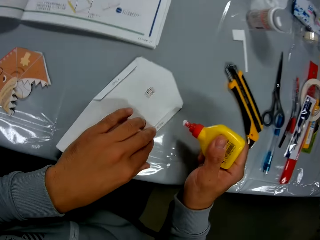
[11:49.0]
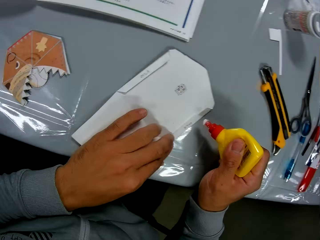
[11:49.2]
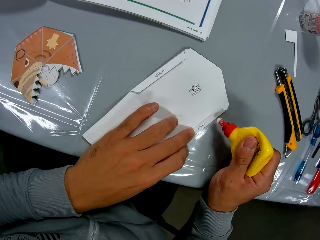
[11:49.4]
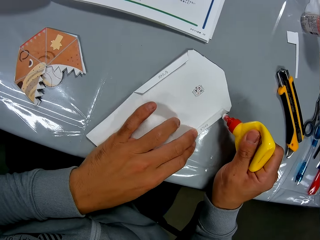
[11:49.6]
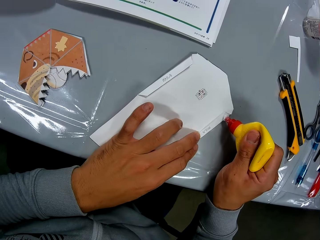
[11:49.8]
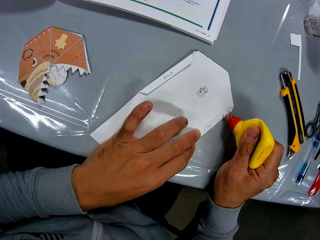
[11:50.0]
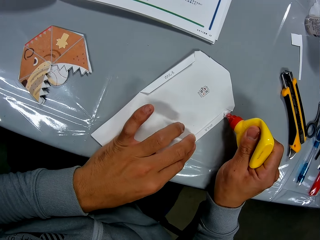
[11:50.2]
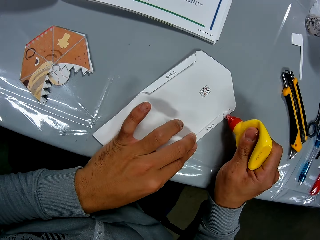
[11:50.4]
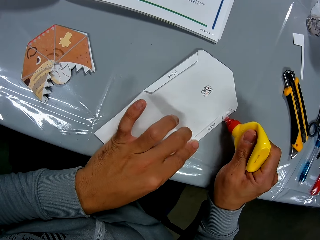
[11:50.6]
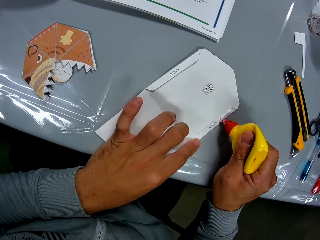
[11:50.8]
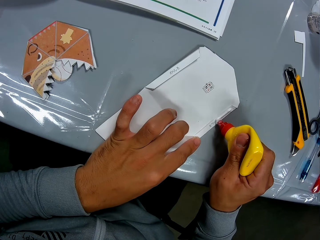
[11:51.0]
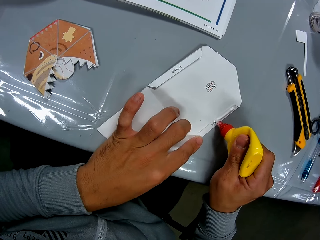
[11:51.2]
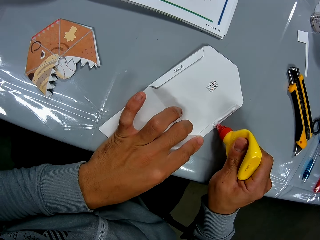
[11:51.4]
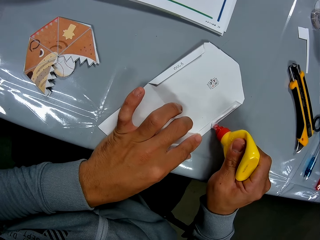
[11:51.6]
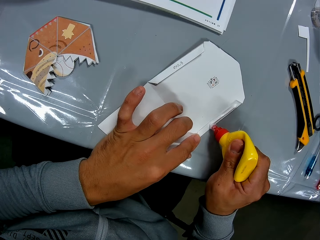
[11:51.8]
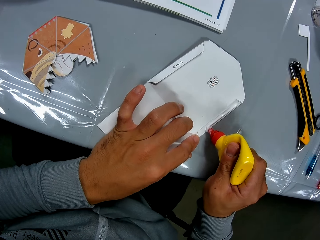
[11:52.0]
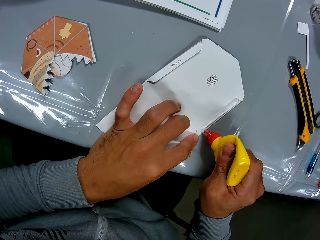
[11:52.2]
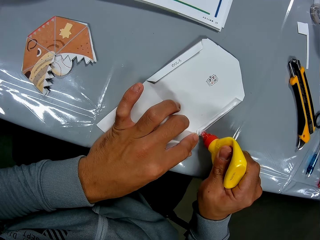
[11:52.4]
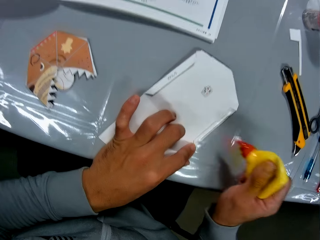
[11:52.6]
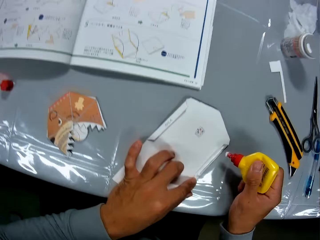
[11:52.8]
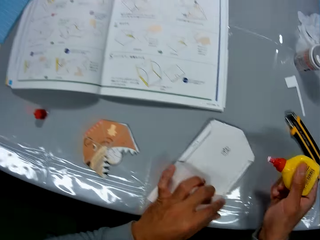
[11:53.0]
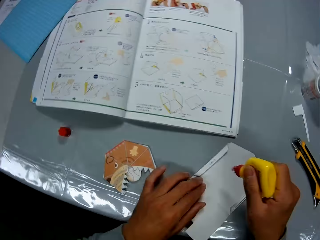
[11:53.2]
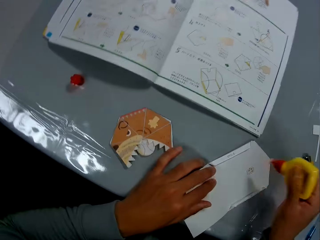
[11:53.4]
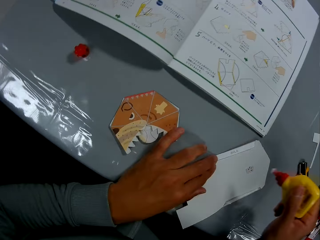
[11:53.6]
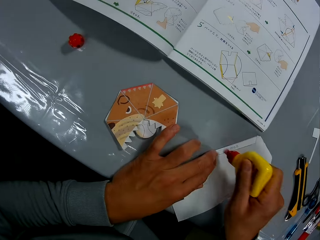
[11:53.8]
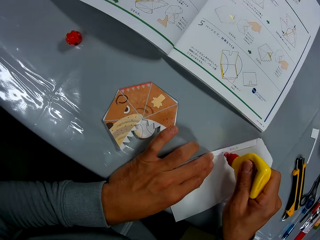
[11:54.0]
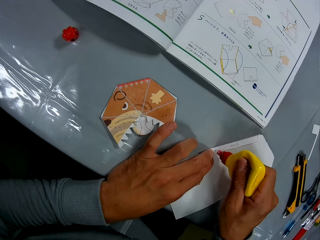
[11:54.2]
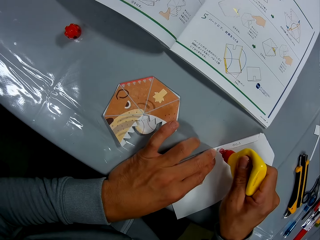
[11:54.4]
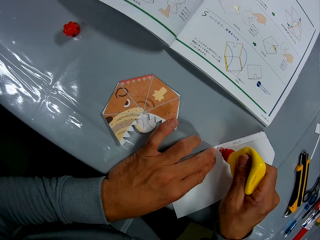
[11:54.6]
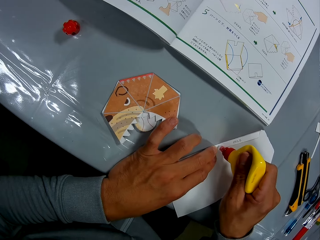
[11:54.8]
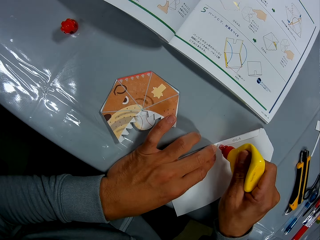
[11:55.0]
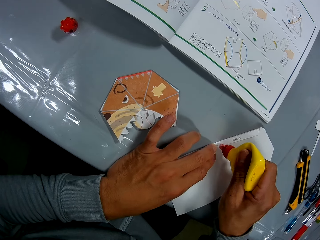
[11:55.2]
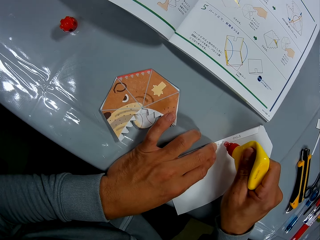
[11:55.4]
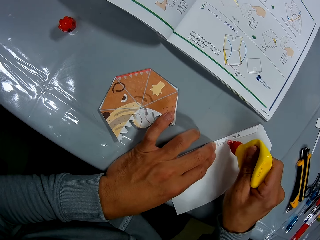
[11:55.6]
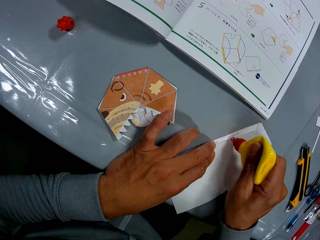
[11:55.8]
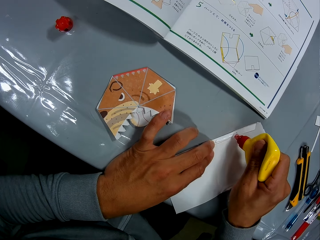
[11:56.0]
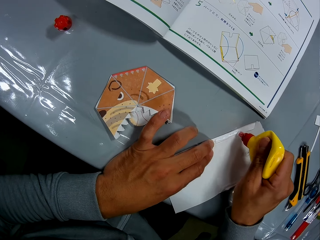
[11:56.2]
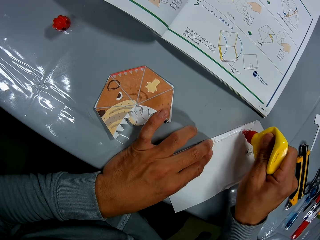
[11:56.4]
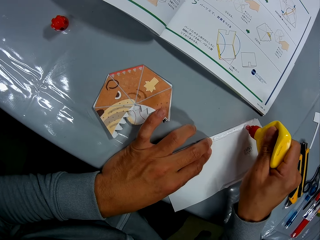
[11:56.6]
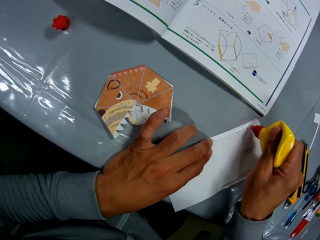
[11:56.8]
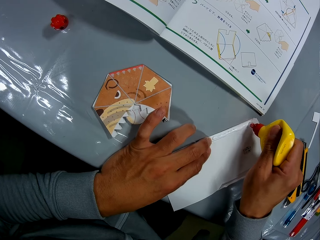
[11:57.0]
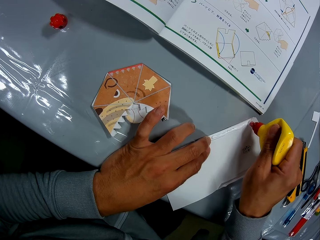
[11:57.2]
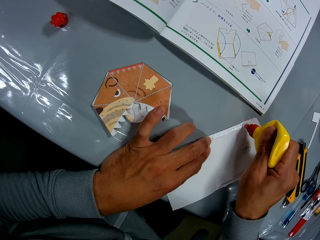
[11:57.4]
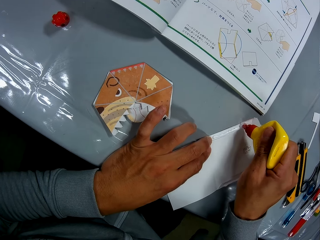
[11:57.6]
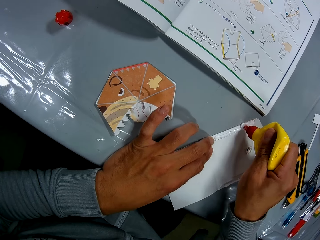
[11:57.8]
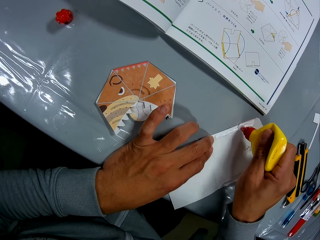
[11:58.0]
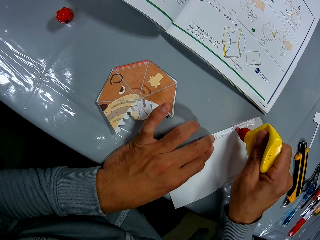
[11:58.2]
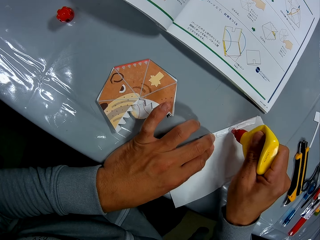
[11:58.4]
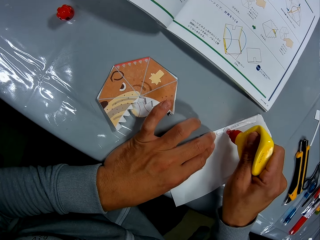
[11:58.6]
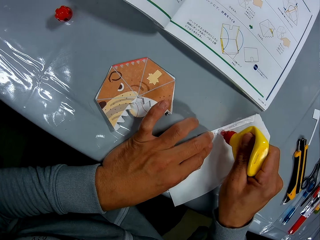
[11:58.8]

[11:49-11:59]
The camera wearer applies glue to the second paper craft. They hold the craft paper on the table.

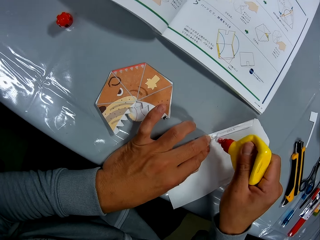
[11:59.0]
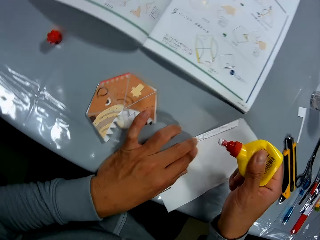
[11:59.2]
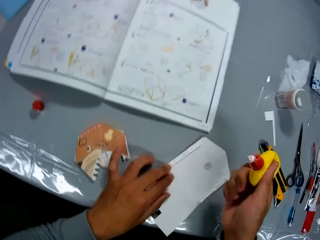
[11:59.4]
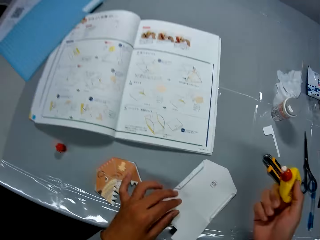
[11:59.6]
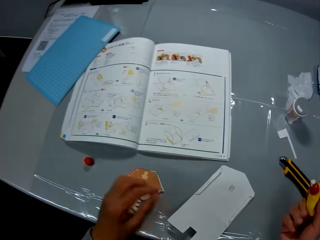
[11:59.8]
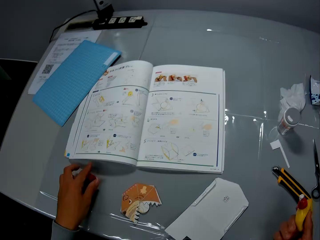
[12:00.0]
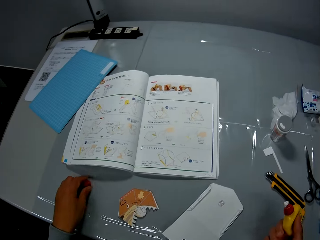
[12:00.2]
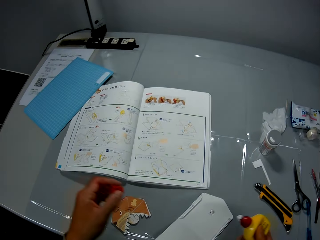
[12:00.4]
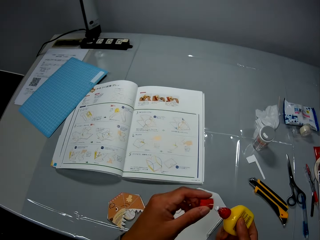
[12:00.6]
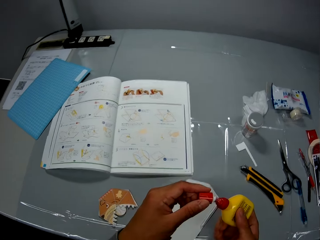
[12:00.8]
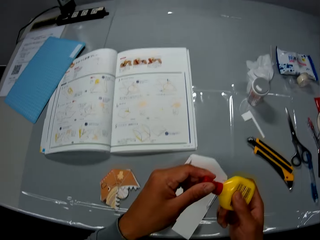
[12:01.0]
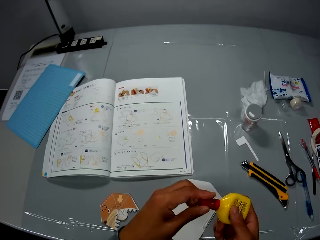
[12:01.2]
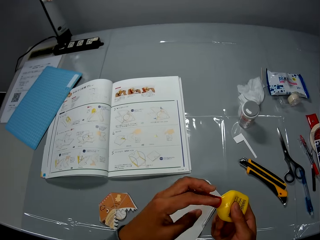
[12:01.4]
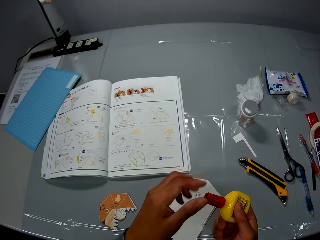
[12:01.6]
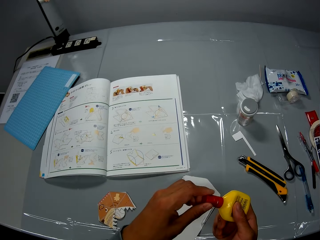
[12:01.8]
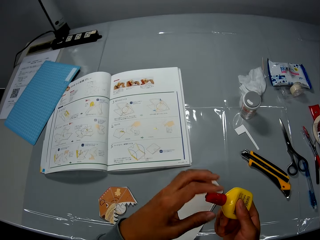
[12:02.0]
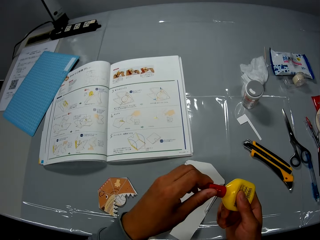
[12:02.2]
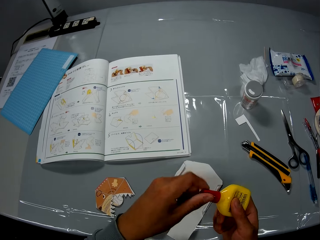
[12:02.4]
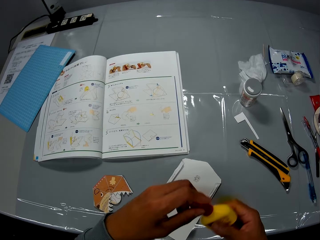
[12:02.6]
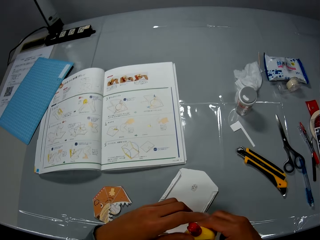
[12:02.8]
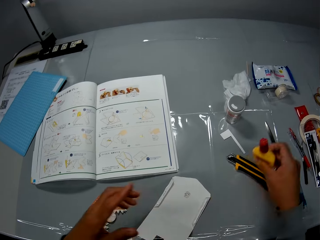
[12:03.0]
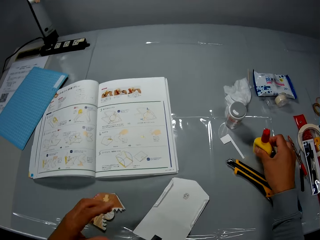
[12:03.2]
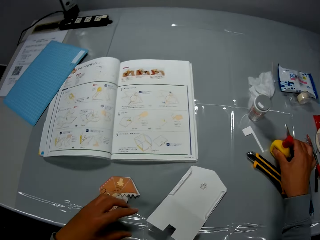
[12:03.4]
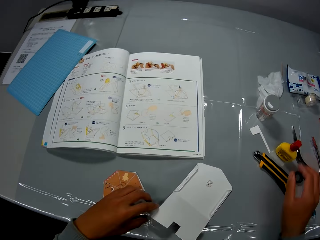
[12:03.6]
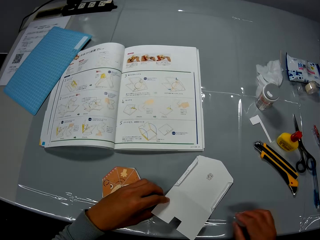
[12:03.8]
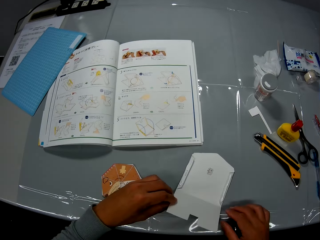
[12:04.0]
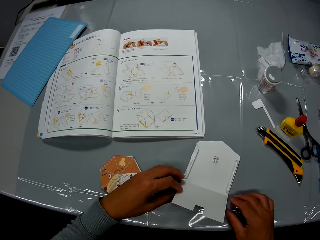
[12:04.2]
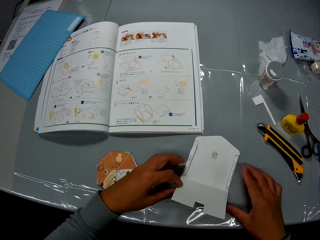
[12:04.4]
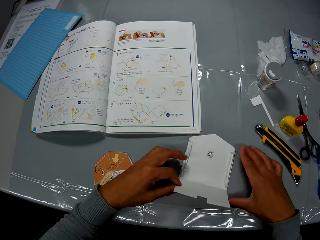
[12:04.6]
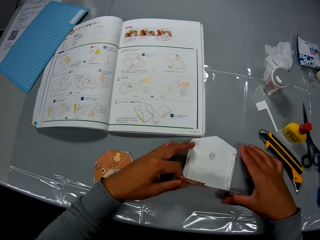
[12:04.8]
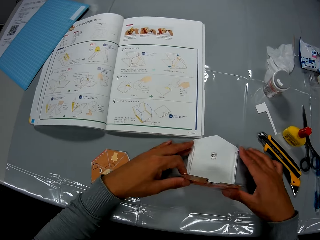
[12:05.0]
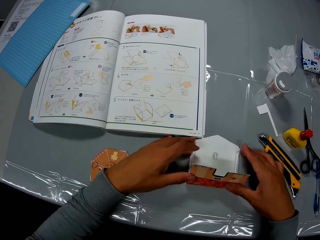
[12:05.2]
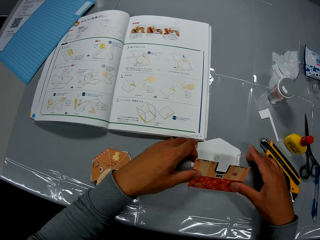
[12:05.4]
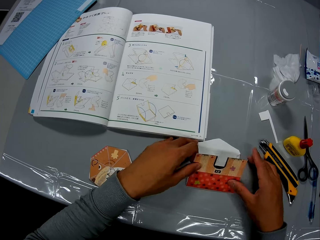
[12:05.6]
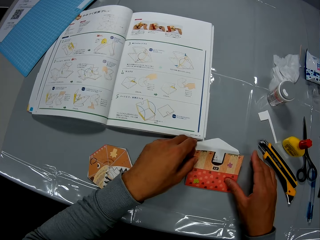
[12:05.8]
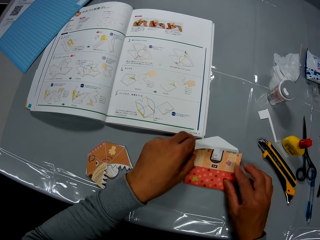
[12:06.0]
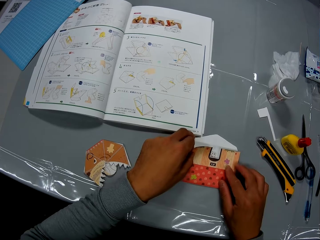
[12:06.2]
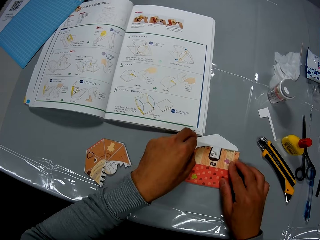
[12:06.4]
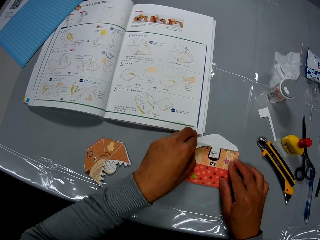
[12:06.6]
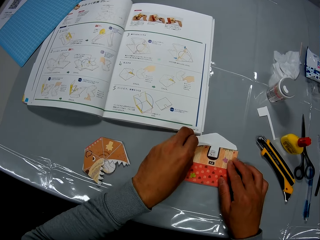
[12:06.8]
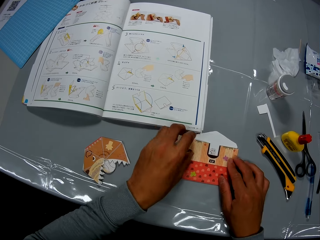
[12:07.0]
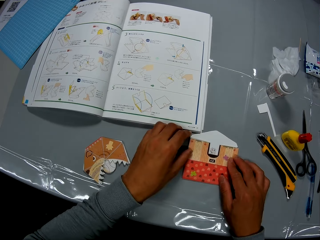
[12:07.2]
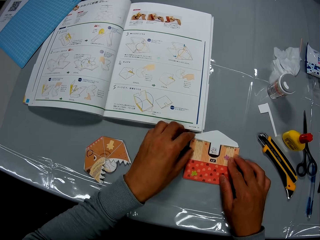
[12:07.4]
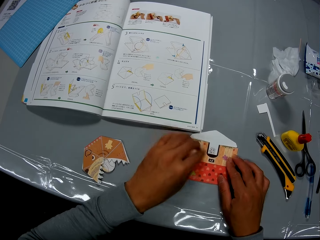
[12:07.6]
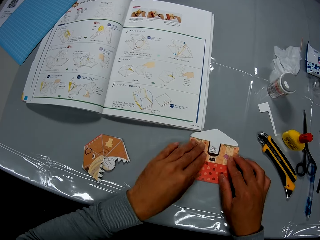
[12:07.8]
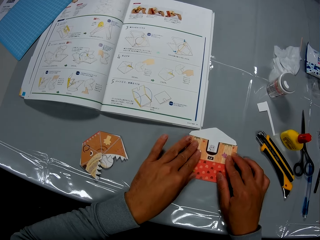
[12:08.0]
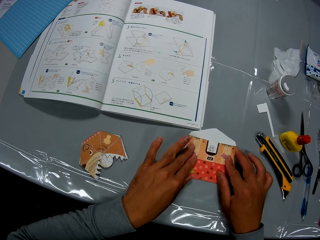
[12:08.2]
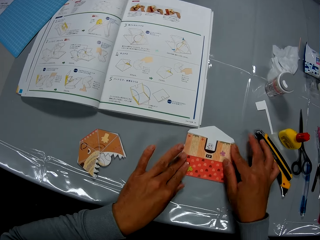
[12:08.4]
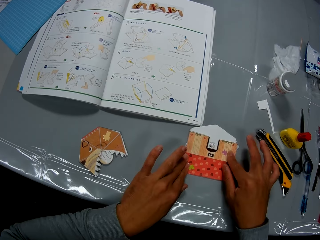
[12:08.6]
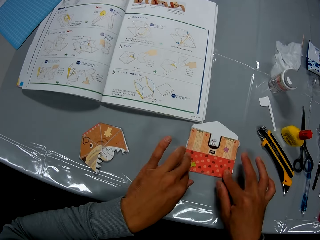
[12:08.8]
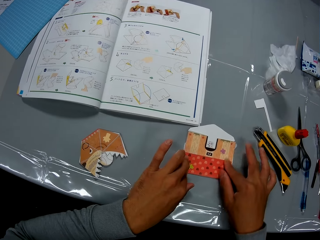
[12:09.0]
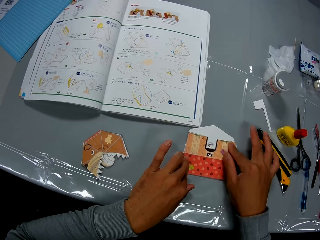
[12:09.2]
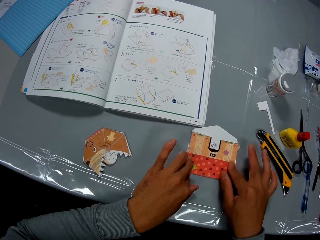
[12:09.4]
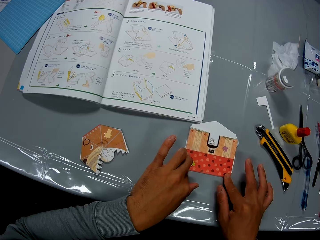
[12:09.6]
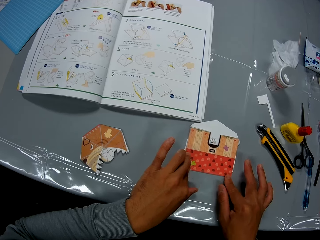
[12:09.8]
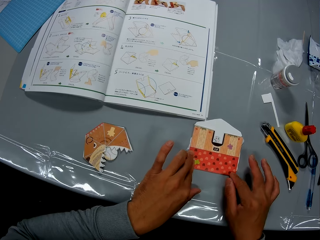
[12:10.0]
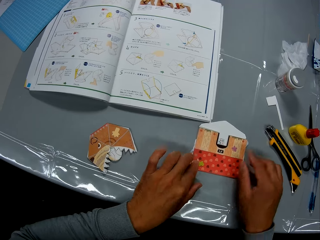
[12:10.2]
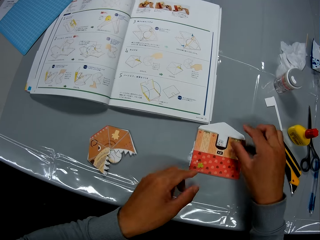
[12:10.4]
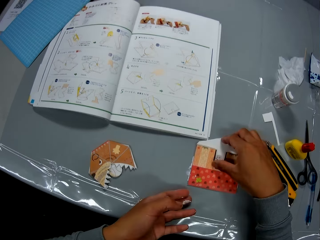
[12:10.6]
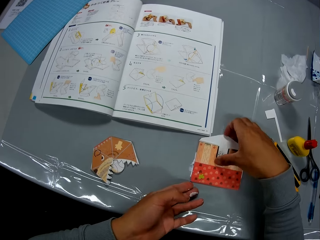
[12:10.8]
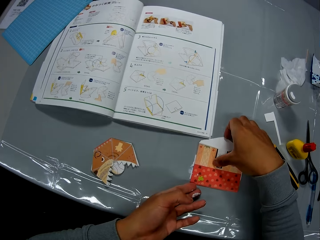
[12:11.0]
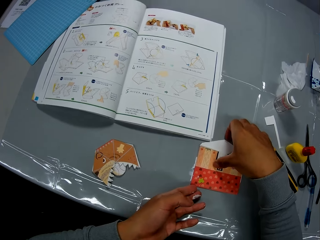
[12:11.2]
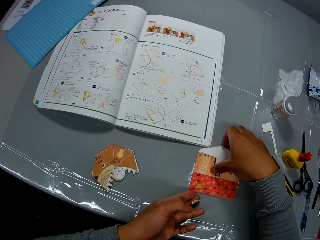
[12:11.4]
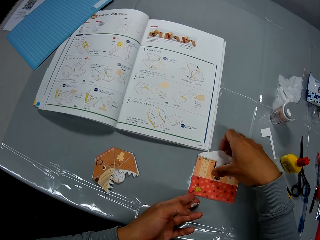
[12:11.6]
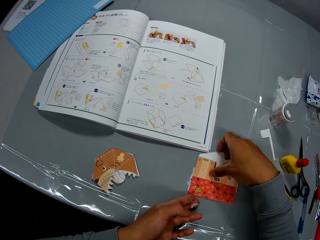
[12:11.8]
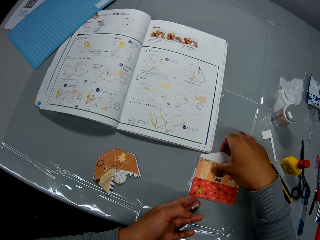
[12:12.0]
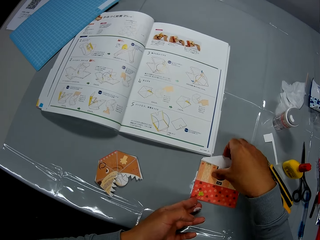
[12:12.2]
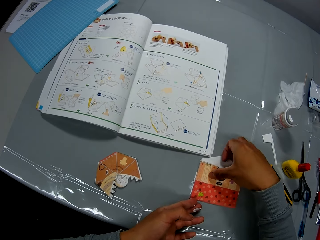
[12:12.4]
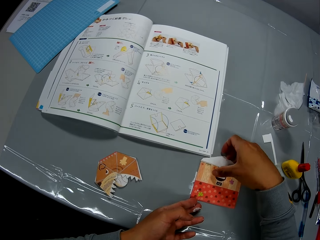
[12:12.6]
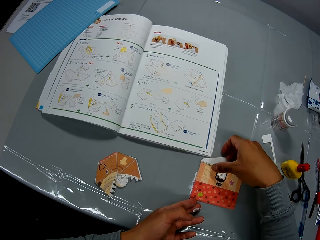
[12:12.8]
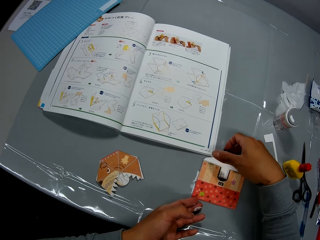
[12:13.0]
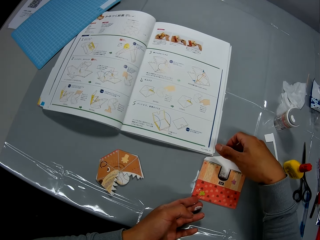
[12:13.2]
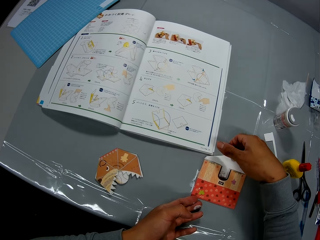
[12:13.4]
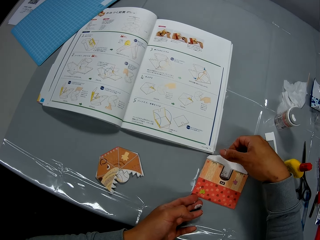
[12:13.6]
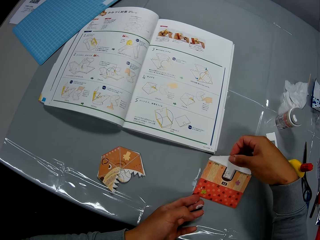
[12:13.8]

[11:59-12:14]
The camera wearer looks at the craft paper. They pick the cover of the glue container from the table. They close the glue container with the cover. They drop the glue container on the table. They join the second paper craft together. They craft a piece of paper. They pull a craft paper from the table. They pick the second paper craft from the table.
